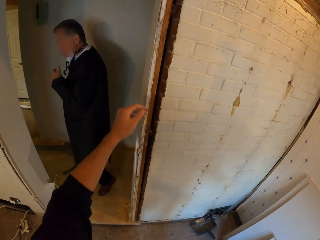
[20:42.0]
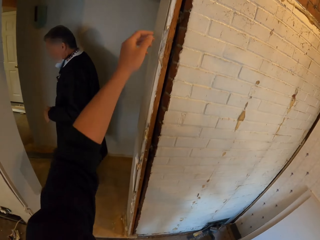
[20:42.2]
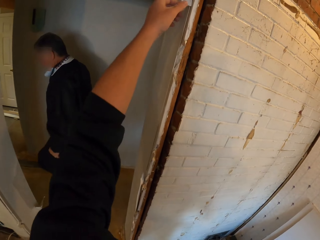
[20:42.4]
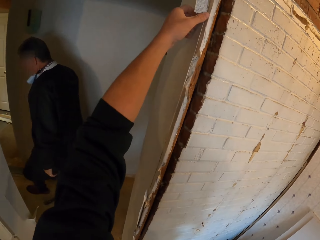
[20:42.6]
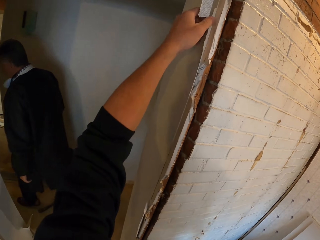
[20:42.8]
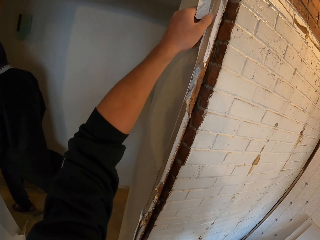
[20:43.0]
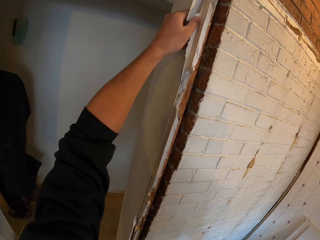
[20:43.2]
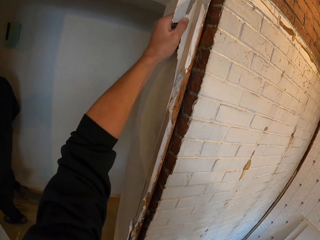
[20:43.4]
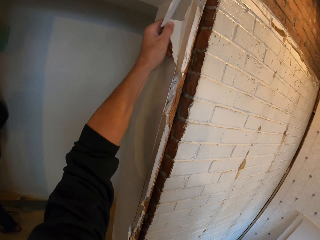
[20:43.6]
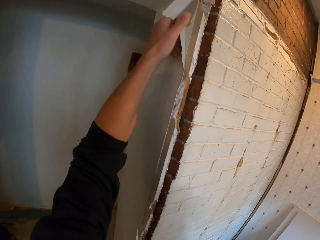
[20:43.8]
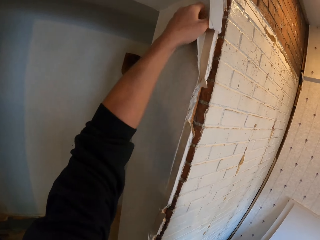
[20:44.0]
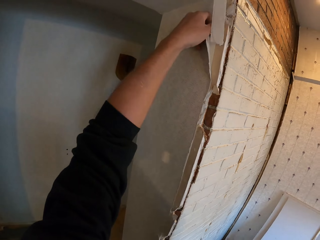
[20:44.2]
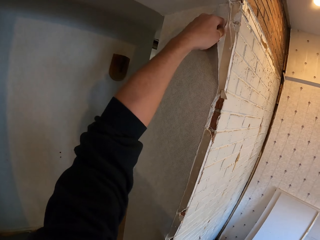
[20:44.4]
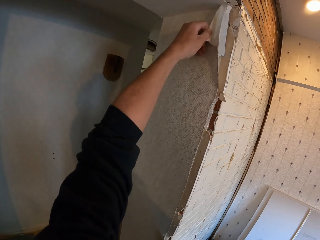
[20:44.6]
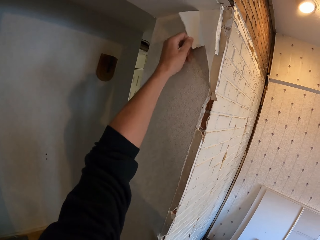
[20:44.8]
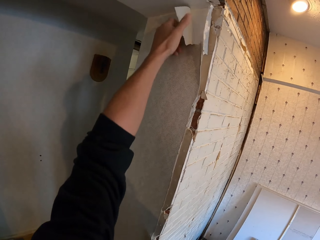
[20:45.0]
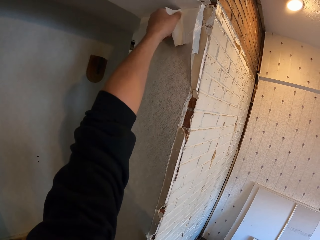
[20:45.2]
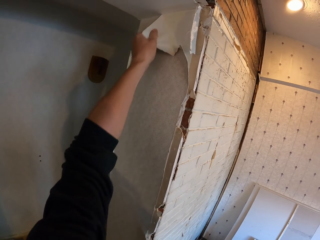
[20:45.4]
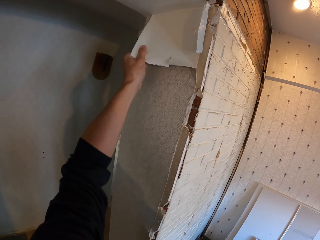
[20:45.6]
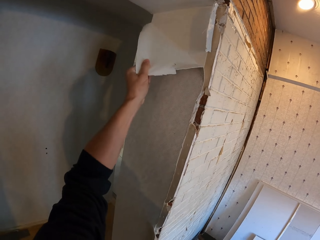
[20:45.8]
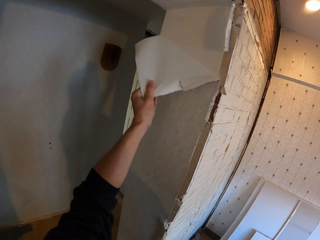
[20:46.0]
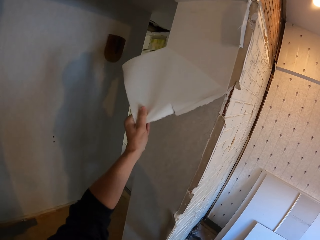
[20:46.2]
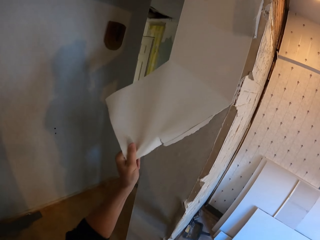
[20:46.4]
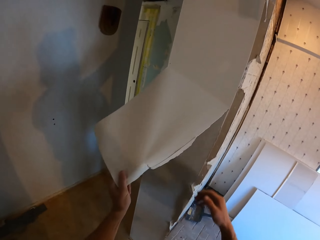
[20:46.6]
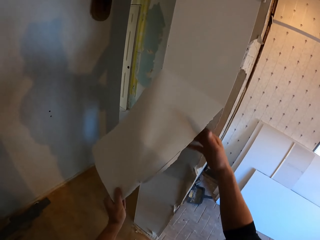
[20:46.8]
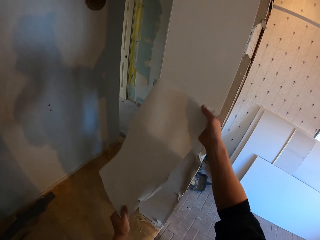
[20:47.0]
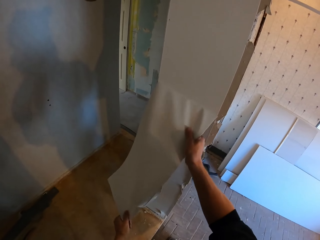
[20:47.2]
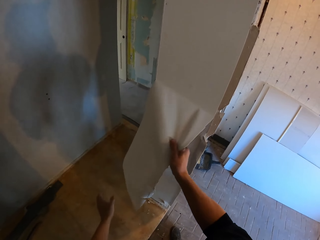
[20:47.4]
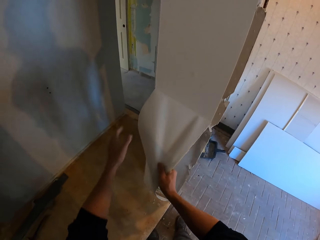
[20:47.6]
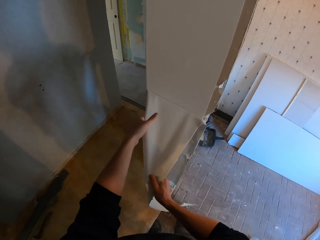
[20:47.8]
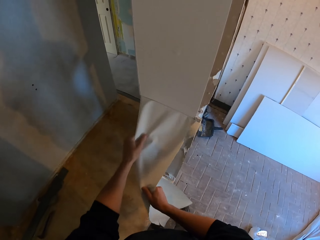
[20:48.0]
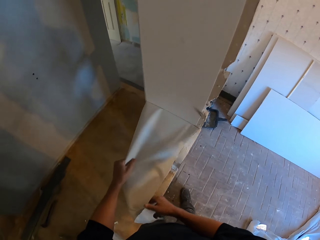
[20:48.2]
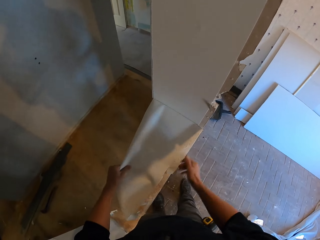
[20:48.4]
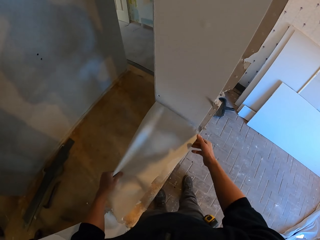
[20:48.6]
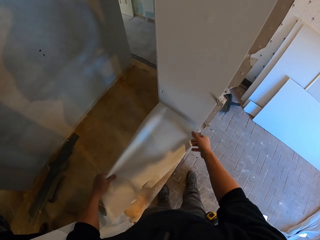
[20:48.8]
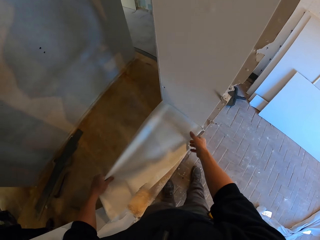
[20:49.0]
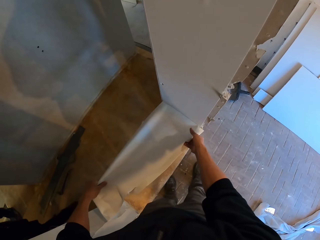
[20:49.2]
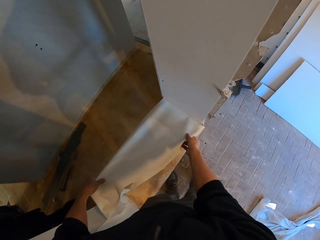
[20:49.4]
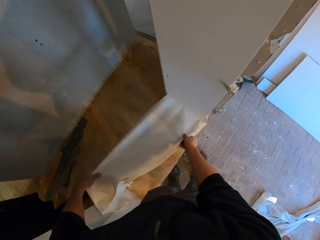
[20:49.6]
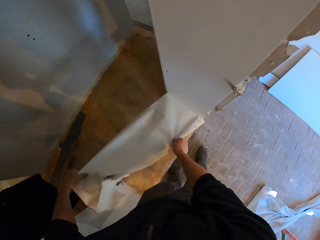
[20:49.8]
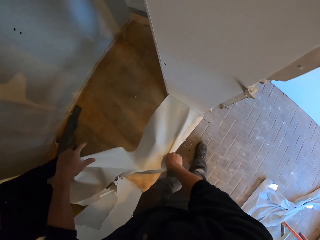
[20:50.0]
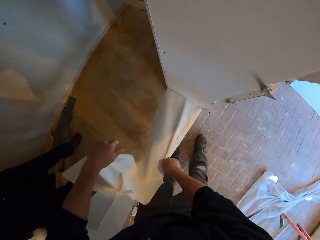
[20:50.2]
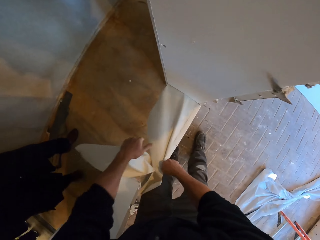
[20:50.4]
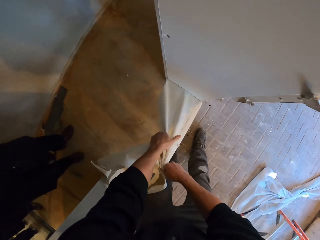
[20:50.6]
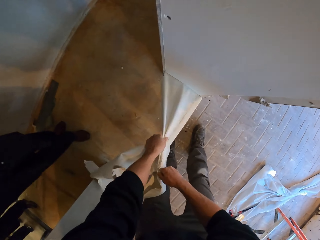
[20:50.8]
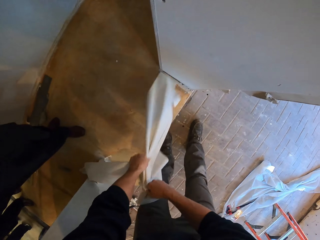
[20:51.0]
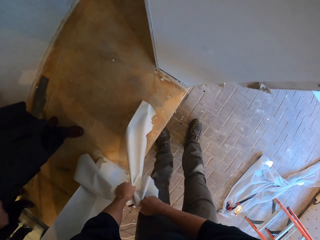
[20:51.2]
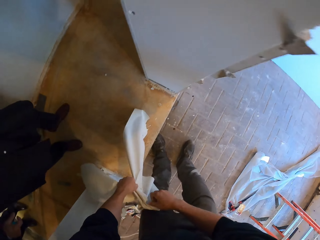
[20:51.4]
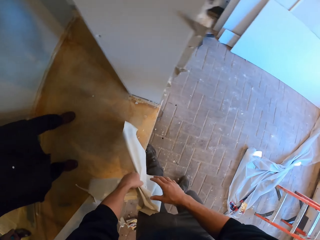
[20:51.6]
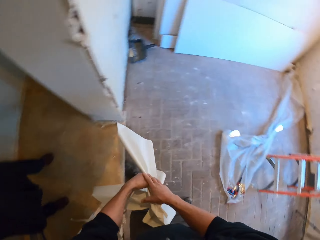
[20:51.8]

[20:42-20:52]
A man walks. The camera wearer removes the wallpaper. They remove the stickers from the wall.

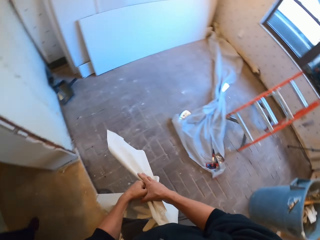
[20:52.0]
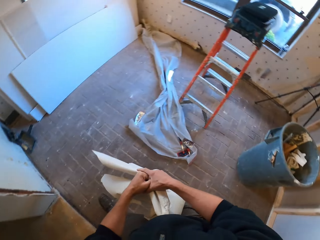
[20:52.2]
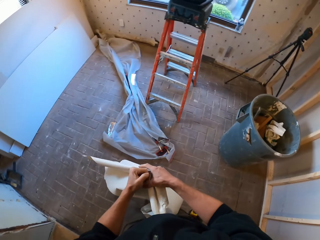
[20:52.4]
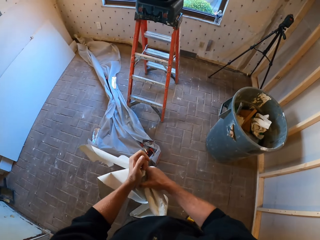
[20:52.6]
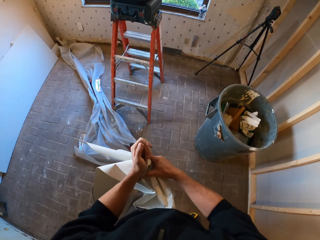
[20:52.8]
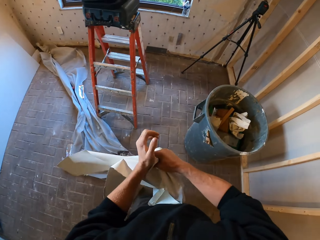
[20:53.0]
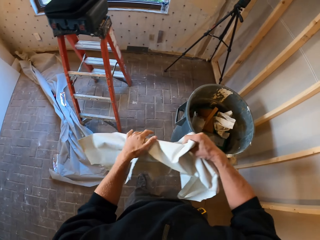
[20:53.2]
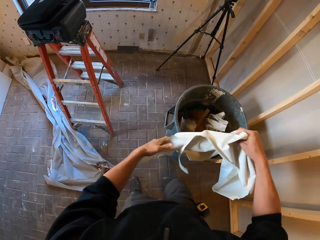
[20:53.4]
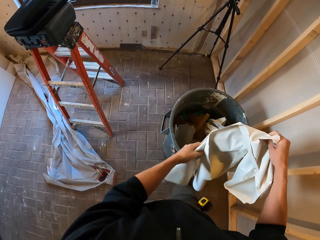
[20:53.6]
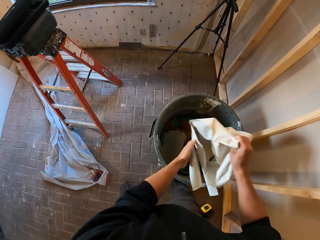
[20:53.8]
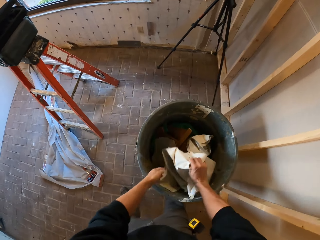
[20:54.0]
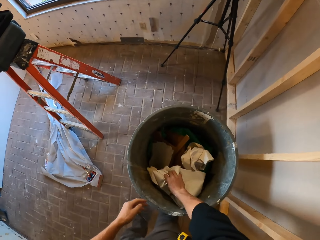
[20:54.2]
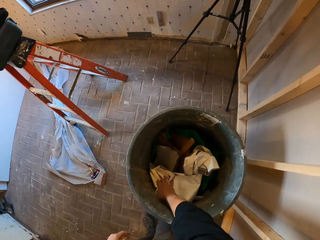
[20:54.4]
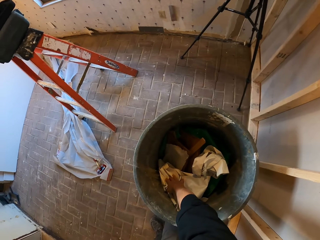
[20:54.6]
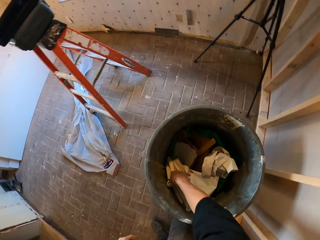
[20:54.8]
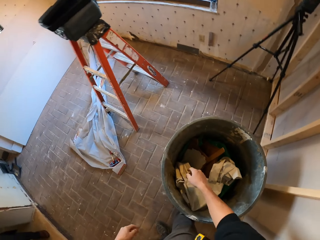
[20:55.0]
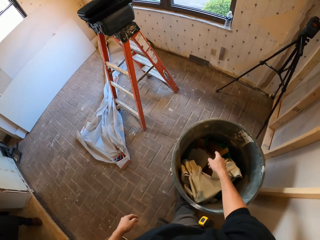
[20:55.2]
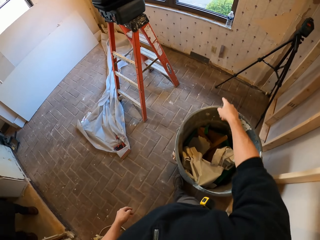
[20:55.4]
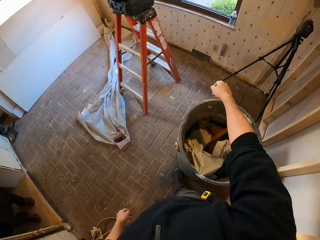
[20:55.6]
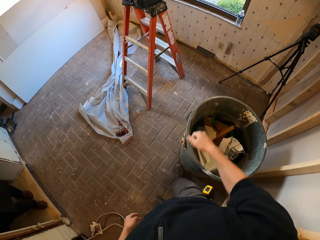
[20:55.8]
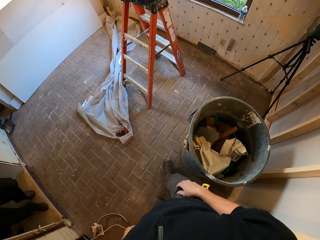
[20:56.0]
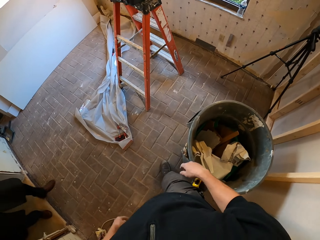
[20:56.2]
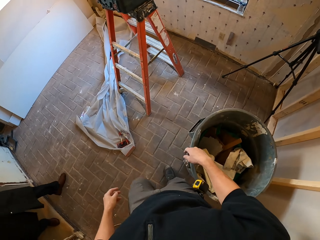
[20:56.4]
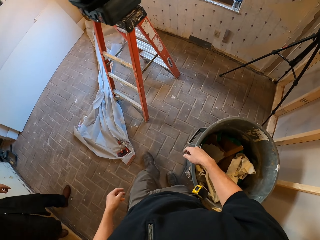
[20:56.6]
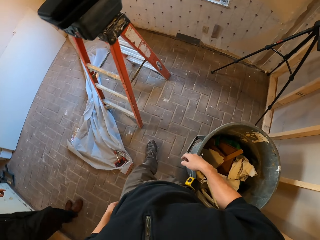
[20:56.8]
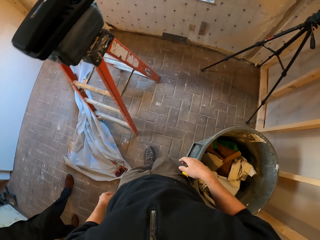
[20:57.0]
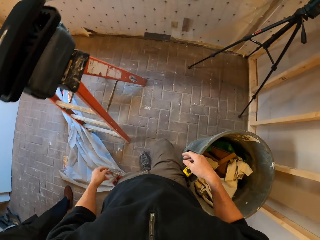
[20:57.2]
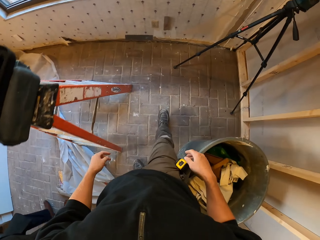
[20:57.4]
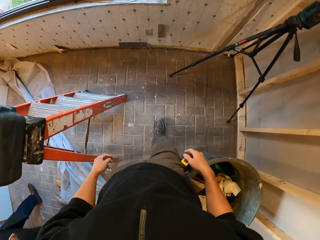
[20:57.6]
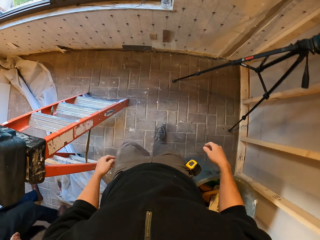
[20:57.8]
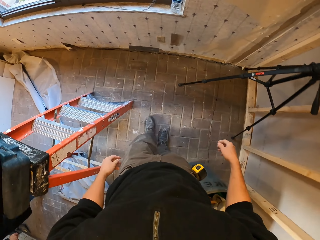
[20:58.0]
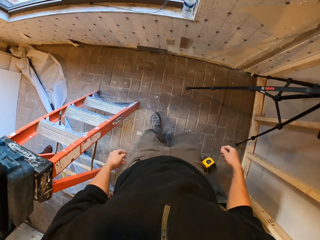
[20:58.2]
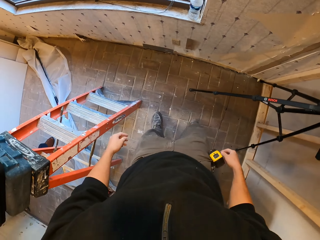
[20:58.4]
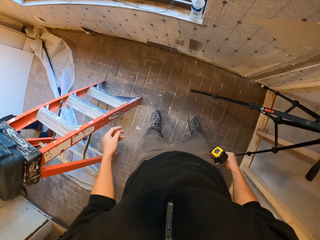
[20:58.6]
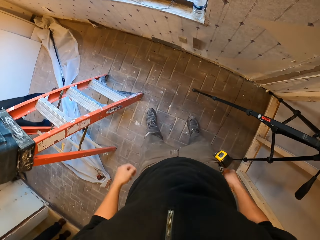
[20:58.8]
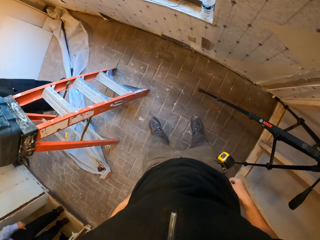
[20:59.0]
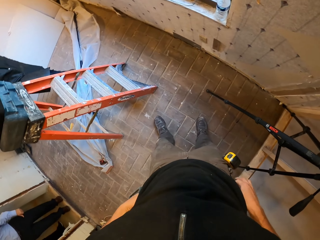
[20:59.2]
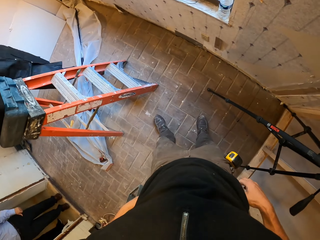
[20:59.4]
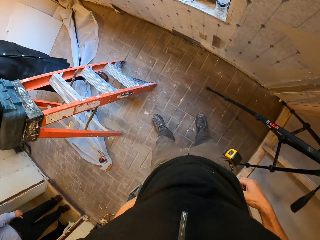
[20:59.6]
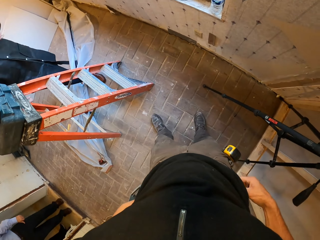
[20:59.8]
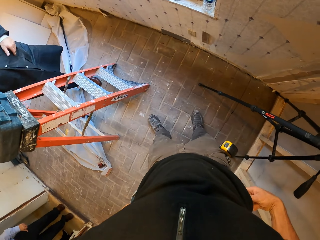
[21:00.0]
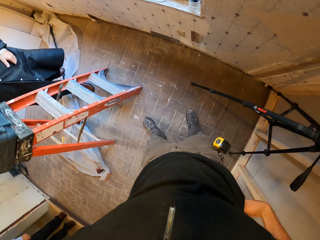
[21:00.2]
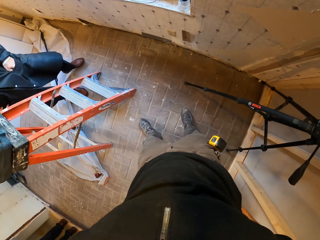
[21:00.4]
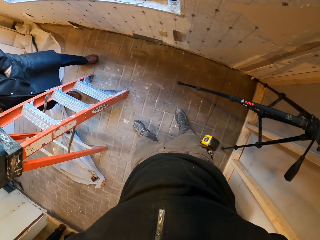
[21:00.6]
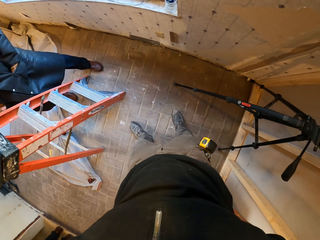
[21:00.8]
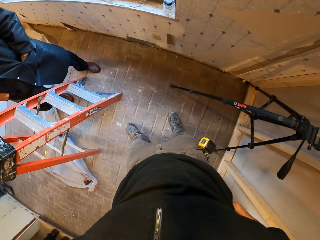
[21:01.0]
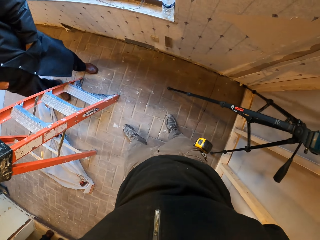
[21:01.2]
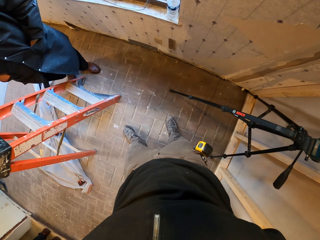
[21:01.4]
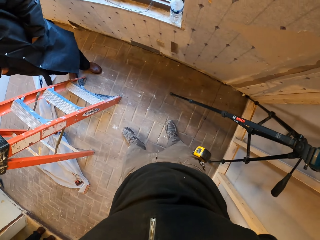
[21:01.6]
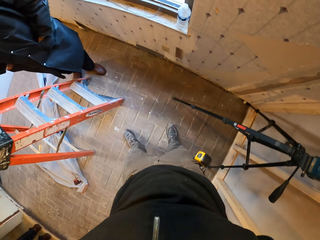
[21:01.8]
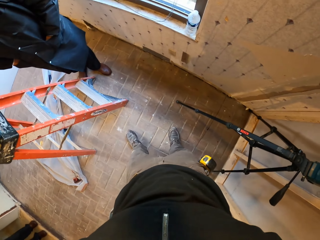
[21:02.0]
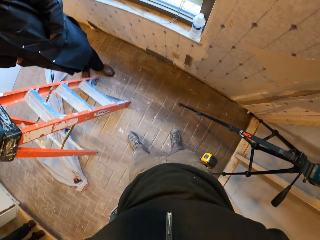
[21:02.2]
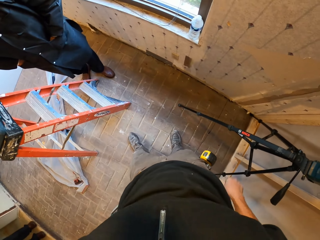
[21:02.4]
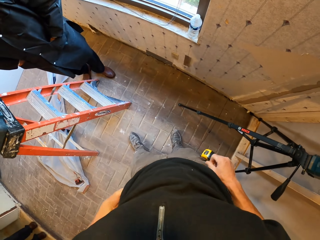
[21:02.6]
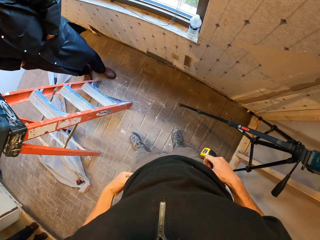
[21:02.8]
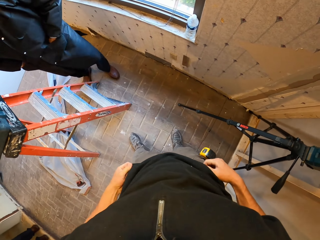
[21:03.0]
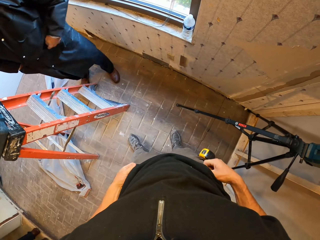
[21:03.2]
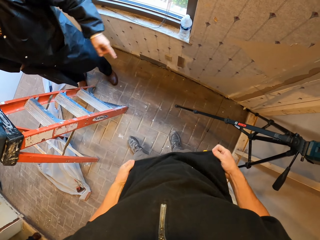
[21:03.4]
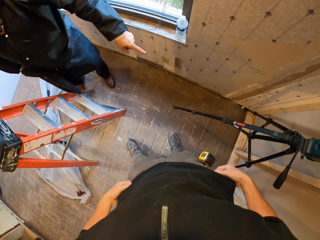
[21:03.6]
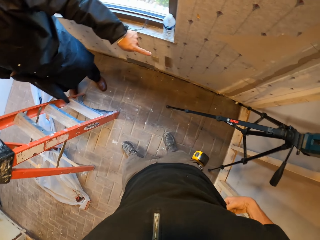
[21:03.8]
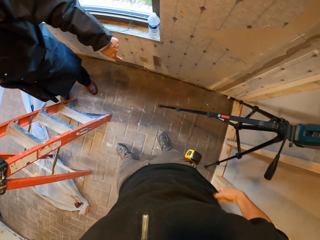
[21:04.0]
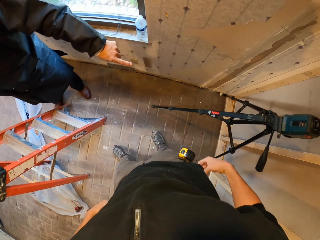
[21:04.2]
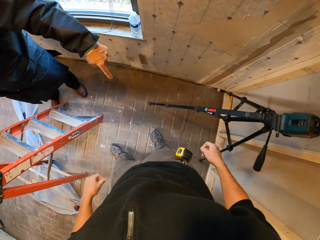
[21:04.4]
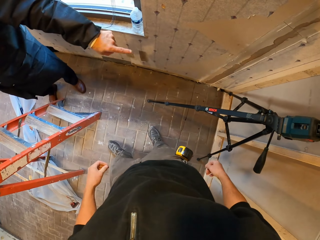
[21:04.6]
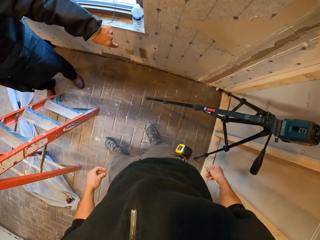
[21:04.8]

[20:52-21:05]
The camera wearer folds the wallpaper and puts the wallpaper in the dustbin. He speaks with gestures and walks. A man walks. The camera wearer fixes his clothes. The man speaks with gestures.
